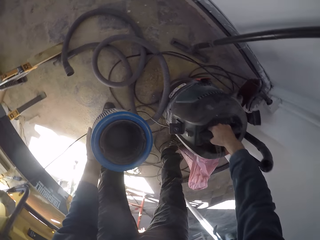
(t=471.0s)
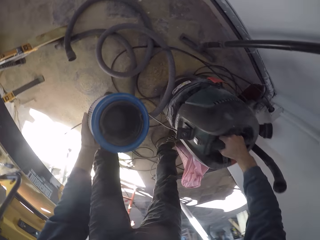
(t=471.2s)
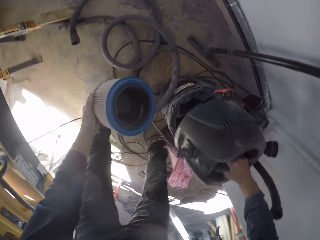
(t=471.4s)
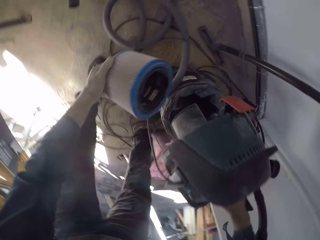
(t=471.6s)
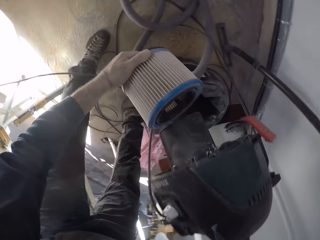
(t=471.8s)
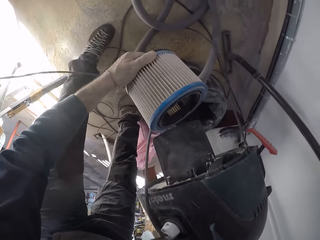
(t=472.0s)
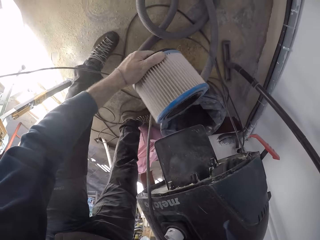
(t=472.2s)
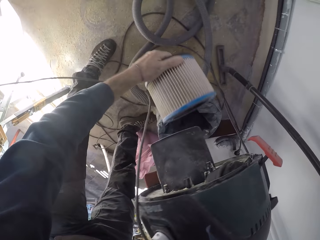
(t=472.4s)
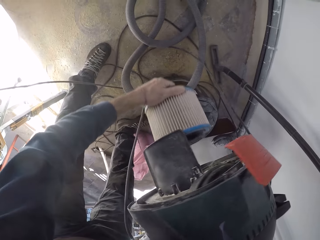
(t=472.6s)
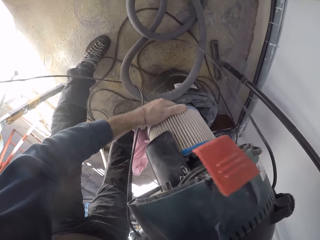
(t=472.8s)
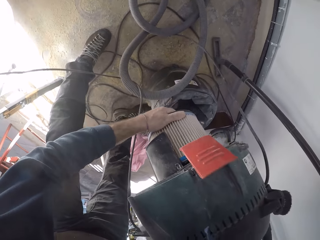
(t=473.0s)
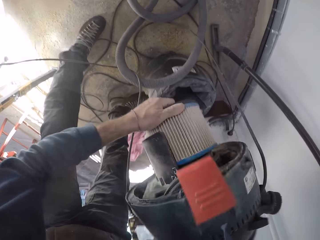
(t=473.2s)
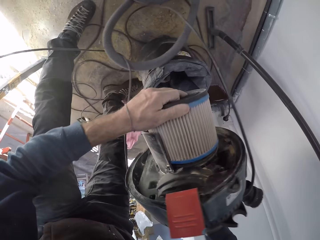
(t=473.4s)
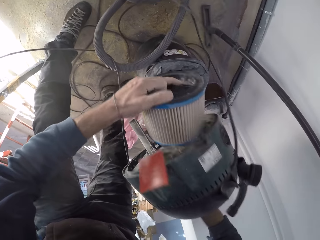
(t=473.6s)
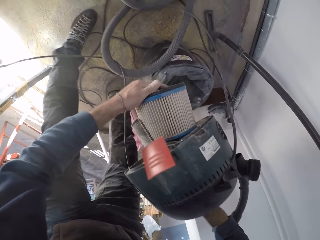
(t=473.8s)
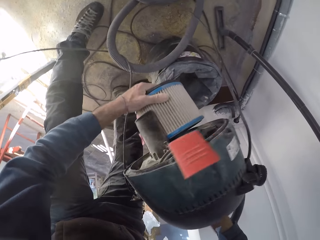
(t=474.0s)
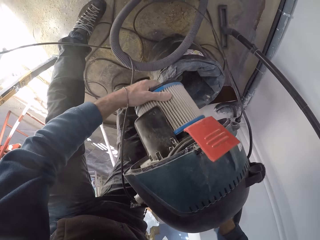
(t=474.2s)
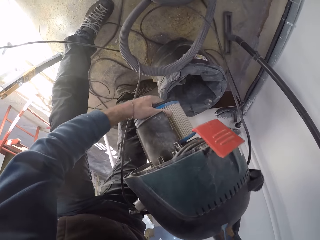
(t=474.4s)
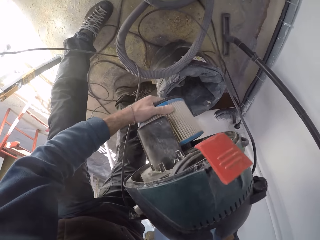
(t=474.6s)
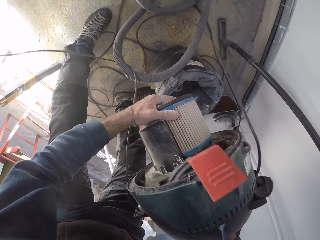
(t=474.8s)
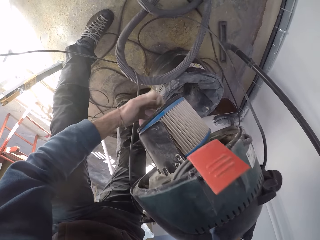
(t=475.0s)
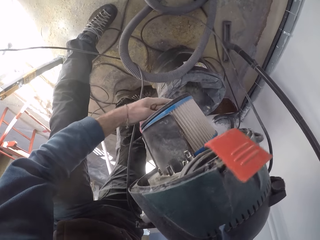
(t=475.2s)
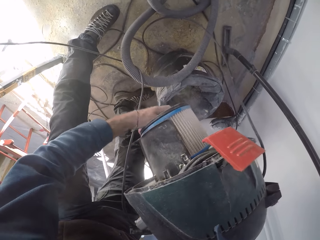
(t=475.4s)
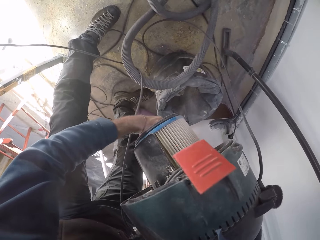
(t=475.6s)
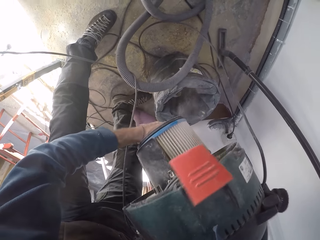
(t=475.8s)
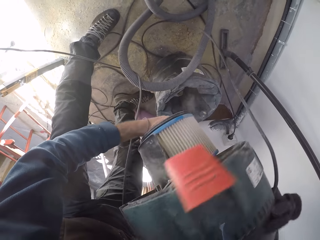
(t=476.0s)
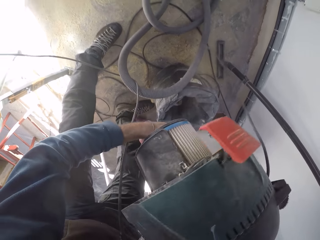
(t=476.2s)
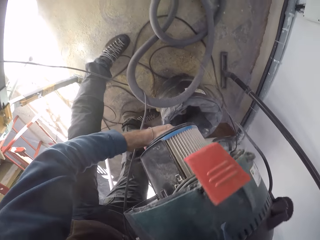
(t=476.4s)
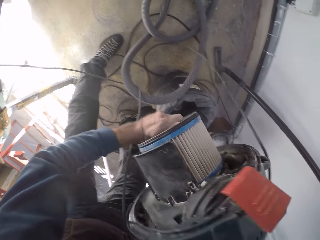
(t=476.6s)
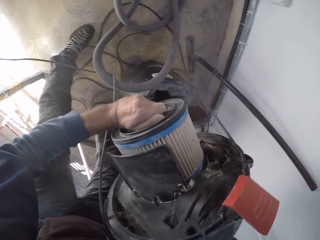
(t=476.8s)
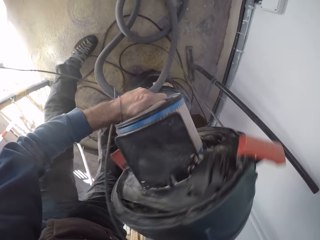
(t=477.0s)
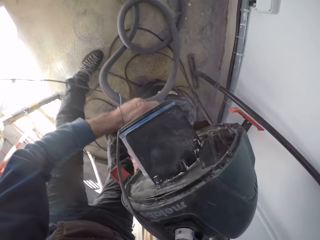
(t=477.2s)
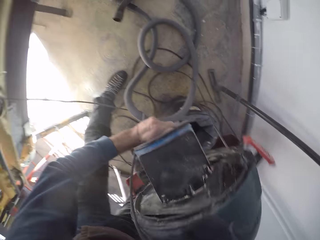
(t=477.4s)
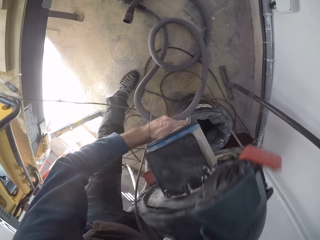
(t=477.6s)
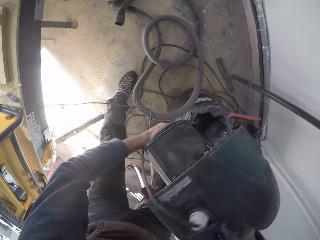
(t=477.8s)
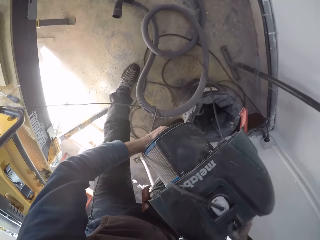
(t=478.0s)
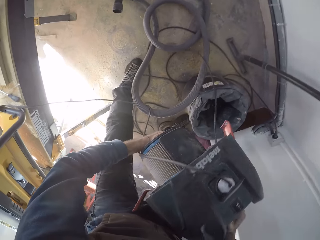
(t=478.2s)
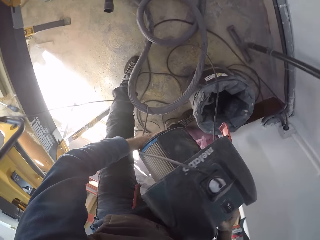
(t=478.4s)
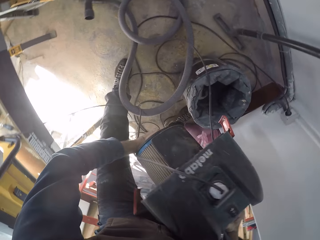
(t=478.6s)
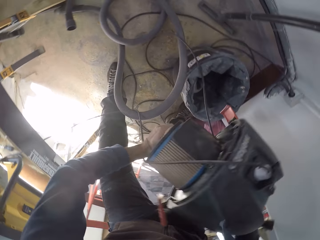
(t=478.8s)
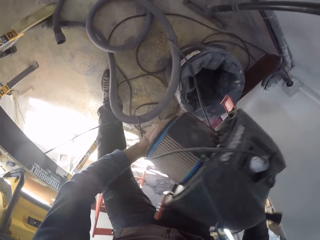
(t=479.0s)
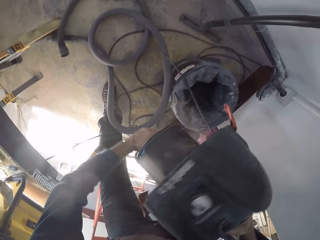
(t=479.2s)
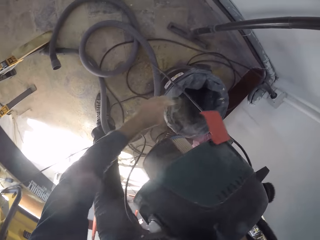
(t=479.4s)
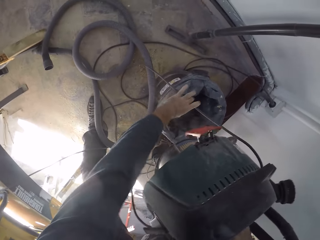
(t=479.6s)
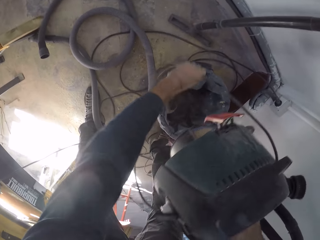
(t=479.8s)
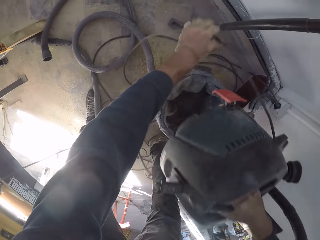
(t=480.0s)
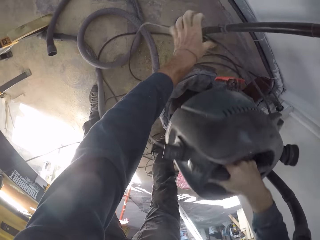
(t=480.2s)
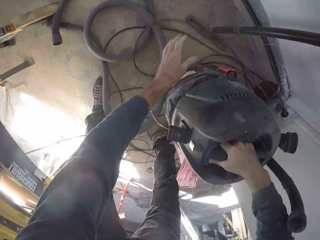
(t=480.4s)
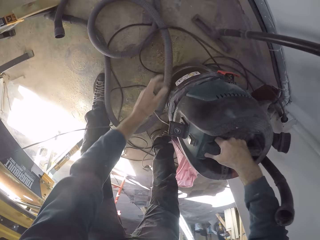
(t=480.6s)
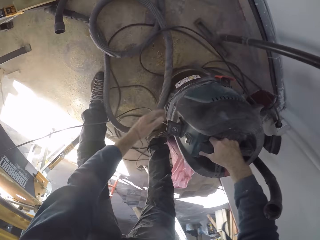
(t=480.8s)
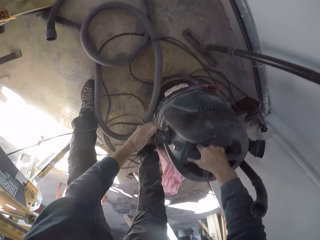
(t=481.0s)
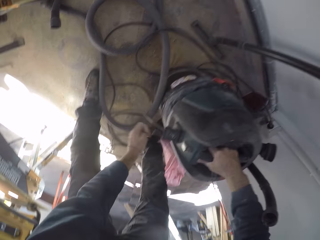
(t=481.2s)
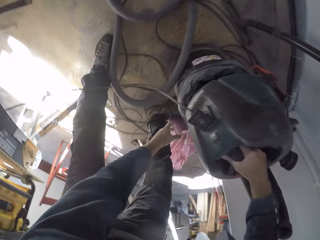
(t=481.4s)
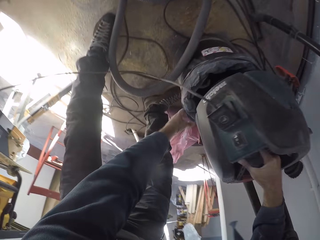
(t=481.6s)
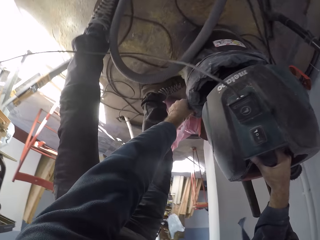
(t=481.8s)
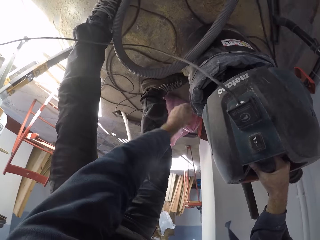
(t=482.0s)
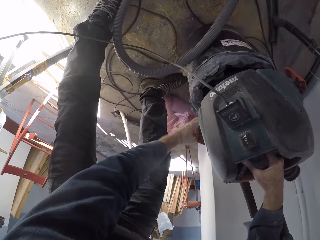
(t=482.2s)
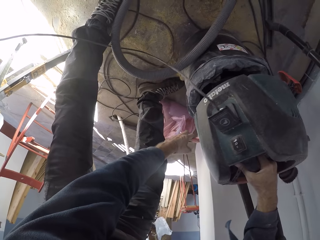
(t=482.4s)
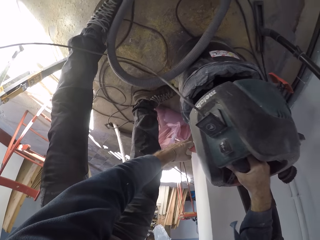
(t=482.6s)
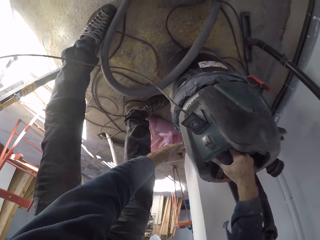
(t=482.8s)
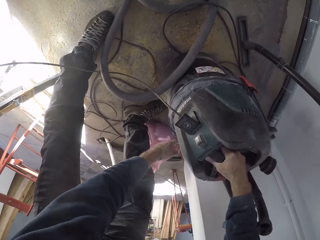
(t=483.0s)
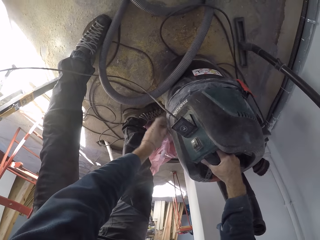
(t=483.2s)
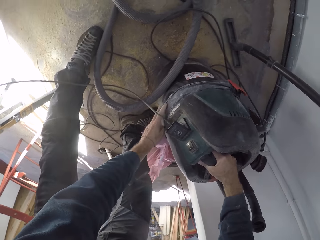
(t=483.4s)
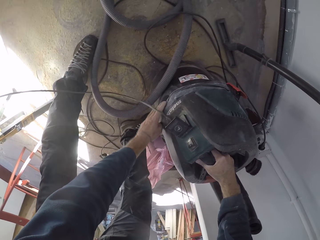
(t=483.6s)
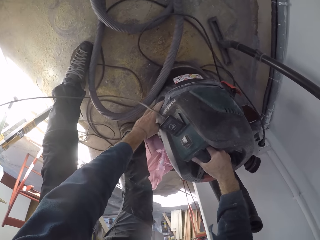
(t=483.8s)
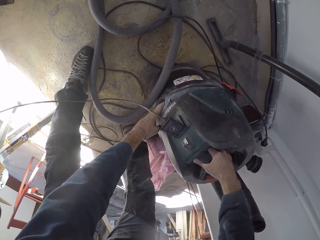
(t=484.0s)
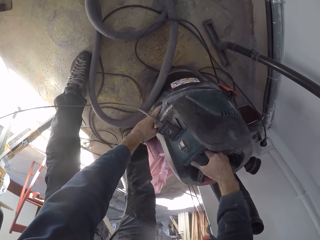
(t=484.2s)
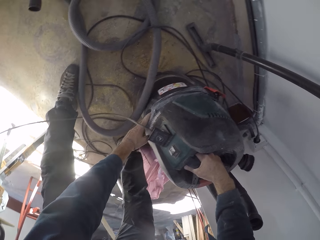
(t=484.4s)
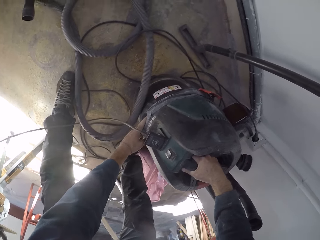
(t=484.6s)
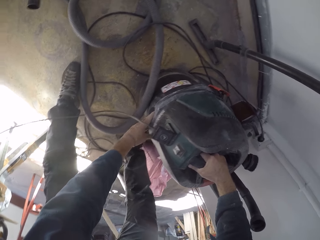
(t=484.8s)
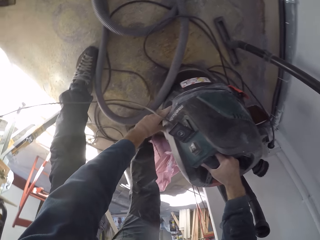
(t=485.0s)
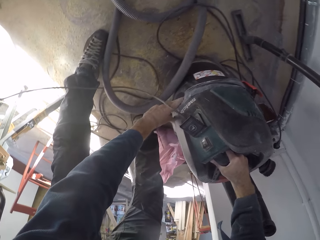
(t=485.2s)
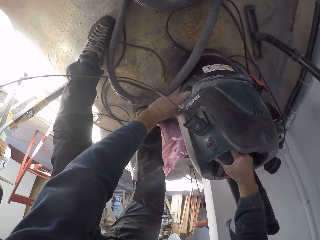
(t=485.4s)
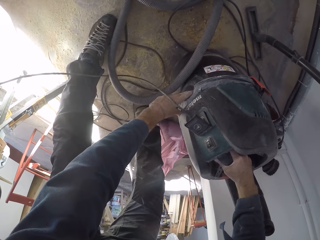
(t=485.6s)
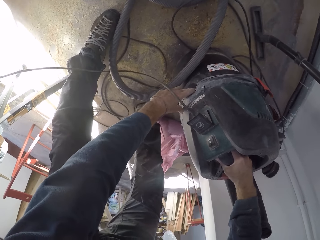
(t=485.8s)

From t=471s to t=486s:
The camera wearer holds the vacuum cleaner filter with his left hand. He lifts the vacuum cleaner top with his right hand. He inserts the air filter into the vacuum cleaner with his left hand. He attaches the vacuum cleaner filter and connector to the top. He keys in the air filter into the vacuum cleaner with his left hand. He moves the vacuum cleaner power cord with his left hand. He places the vacuum cleaner top on the base with his right hand. He lifts the vacuum cleaner top with his right hand. He fits the vacuum cleaner top to the bottom. He adjusts the dust bag with his left hand. He places the vacuum cleaner top on the base with his right hand.

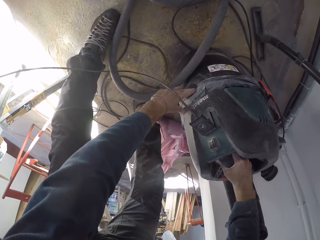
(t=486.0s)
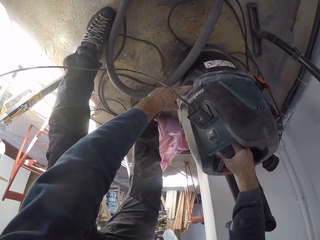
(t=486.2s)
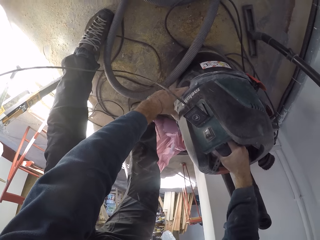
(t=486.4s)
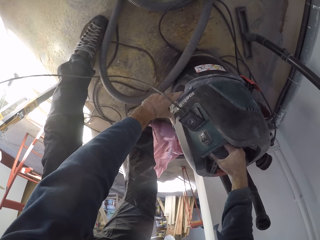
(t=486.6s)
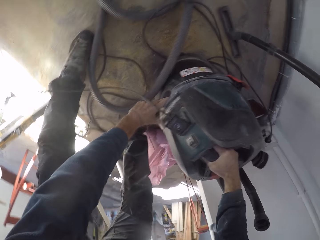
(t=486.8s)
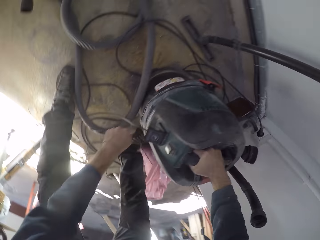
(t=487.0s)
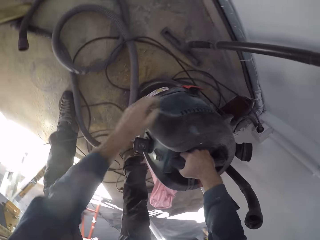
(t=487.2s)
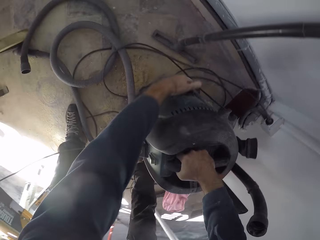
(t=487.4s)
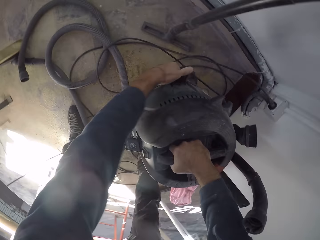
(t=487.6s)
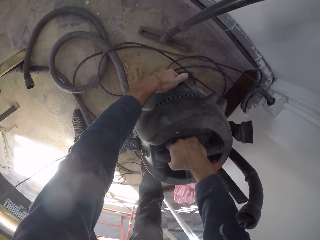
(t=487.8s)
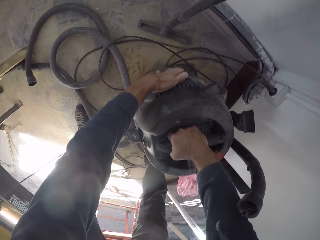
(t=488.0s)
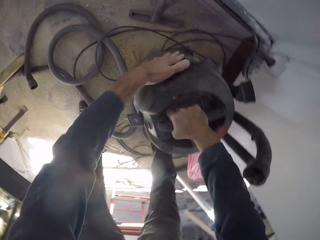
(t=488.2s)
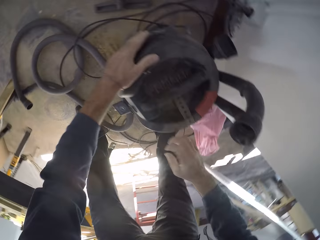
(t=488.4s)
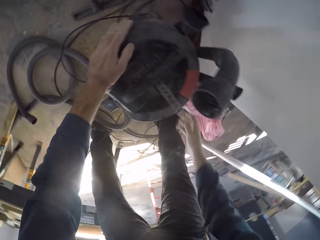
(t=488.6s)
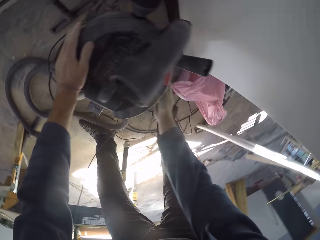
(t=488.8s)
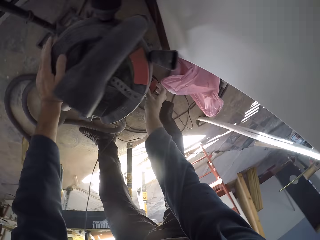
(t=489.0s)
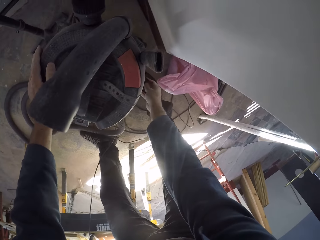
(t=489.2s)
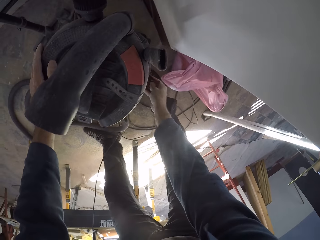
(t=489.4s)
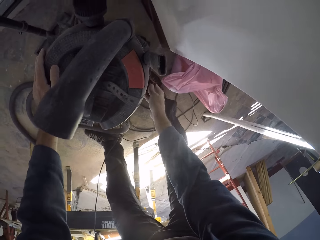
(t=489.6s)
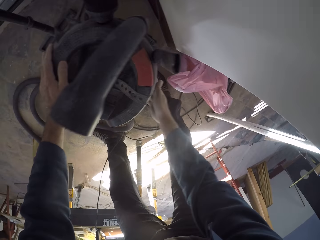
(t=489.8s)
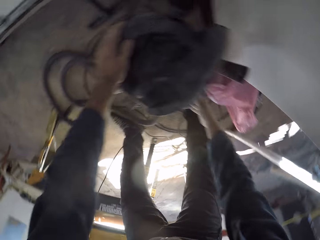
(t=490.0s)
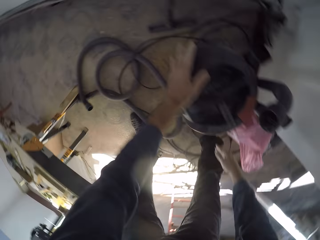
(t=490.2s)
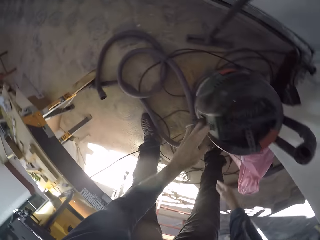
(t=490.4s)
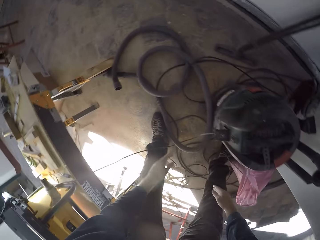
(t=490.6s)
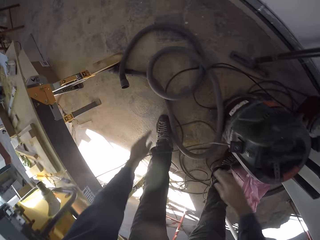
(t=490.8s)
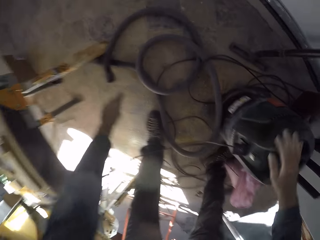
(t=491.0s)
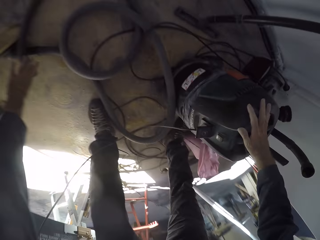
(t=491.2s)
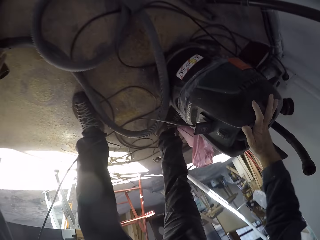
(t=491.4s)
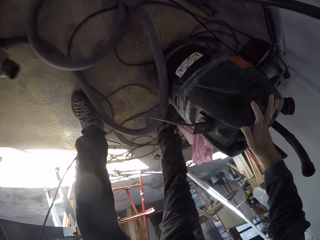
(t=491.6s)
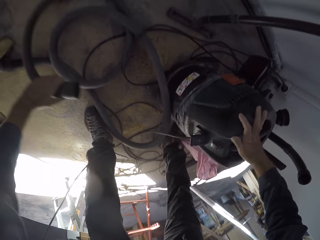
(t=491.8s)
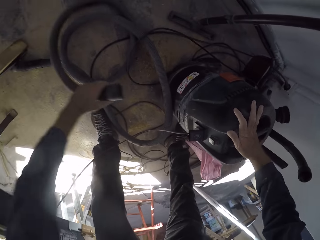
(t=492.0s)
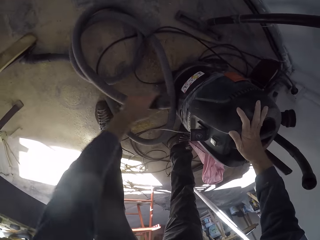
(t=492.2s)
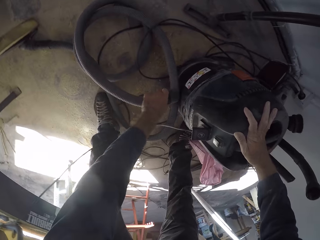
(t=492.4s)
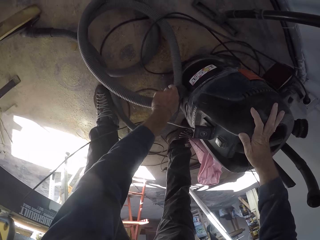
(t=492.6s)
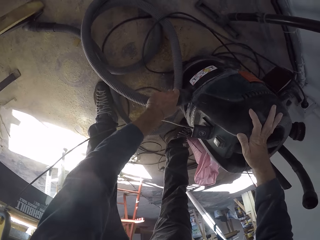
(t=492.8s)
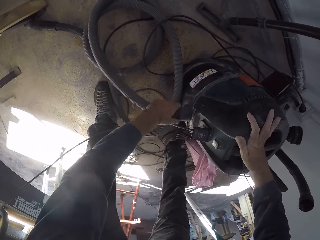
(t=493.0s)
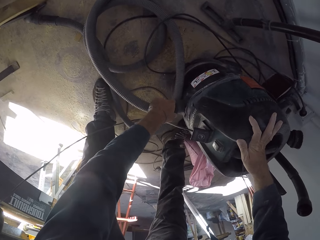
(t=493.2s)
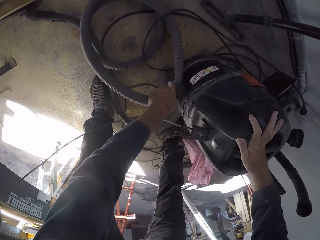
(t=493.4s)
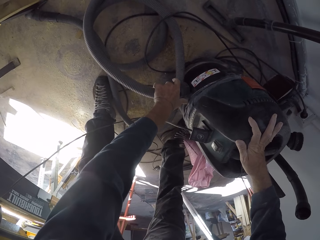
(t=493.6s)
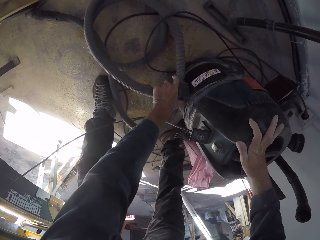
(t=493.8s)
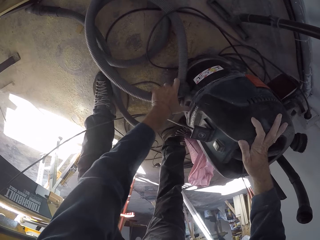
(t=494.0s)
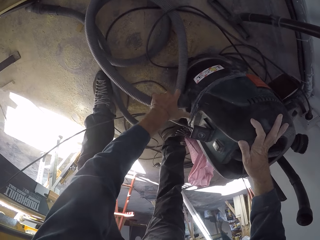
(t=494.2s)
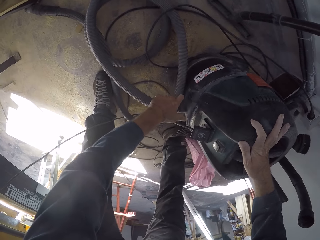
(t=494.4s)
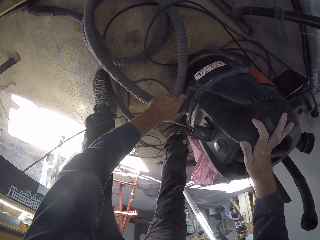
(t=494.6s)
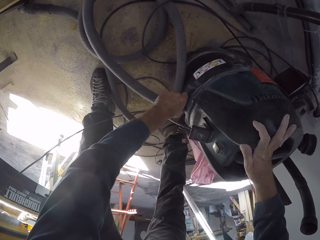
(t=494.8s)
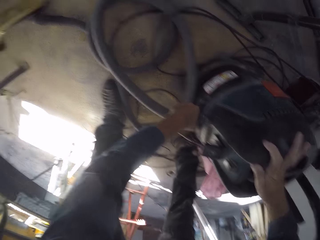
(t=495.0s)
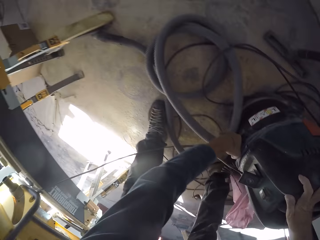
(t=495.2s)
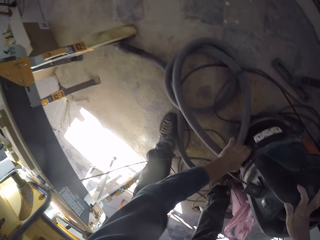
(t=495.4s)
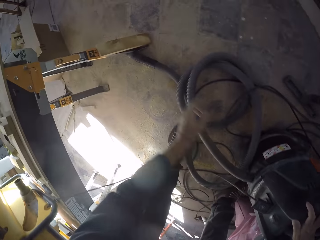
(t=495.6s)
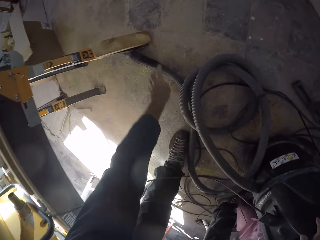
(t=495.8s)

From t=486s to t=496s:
The camera wearer clips the vacuum cleaner with his left hand. He clips the vacuum cleaner with his right hand. He grabs the vacuum cleaner hose with his left hand. He inserts the hose into the vacuum cleaner bottom with his left hand.
